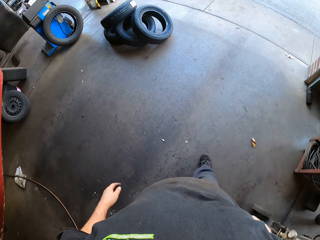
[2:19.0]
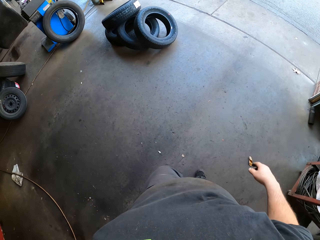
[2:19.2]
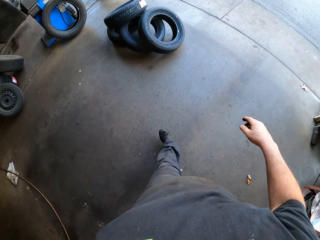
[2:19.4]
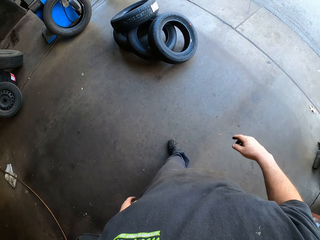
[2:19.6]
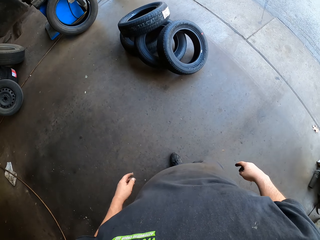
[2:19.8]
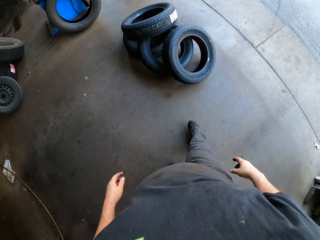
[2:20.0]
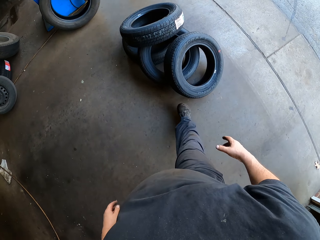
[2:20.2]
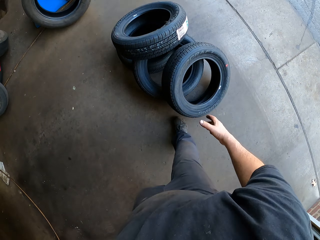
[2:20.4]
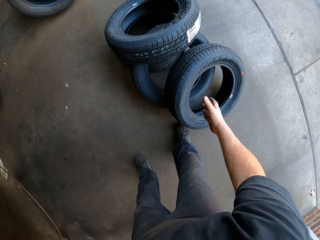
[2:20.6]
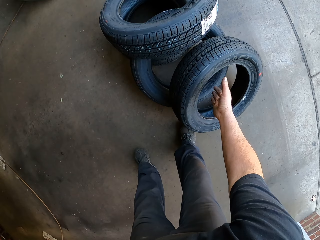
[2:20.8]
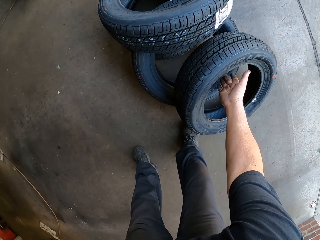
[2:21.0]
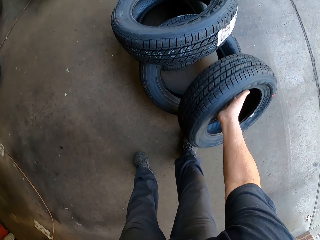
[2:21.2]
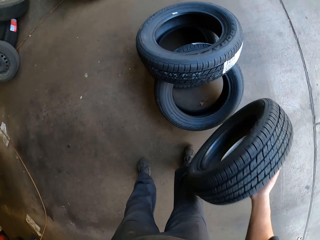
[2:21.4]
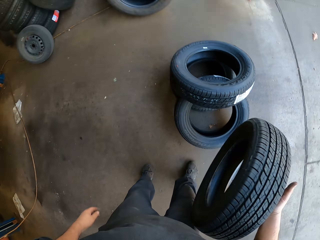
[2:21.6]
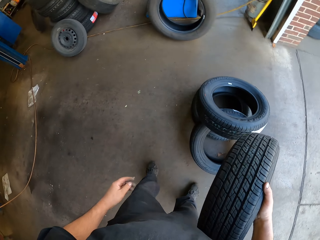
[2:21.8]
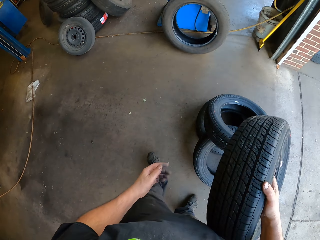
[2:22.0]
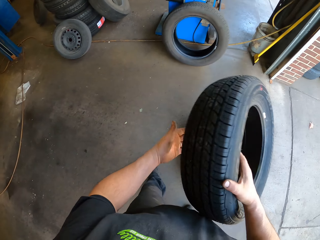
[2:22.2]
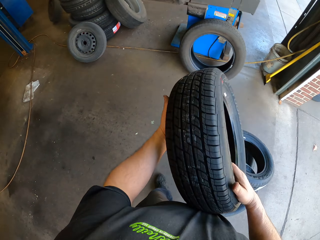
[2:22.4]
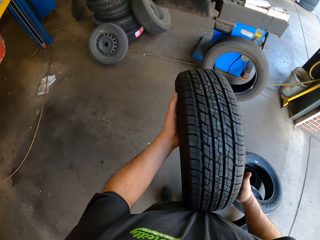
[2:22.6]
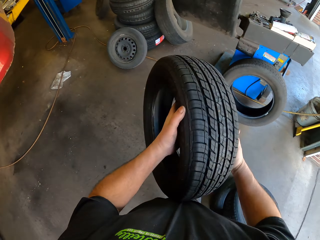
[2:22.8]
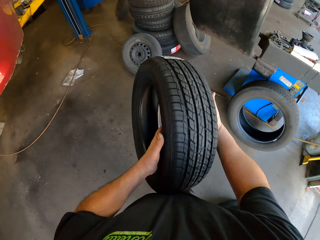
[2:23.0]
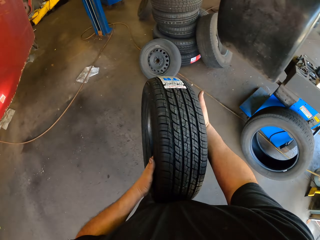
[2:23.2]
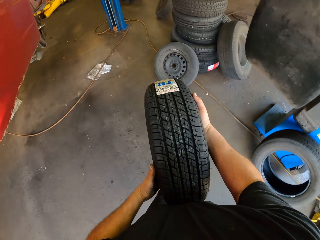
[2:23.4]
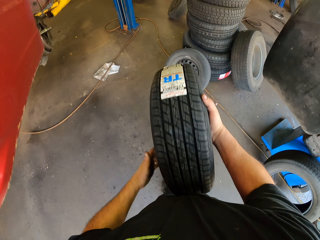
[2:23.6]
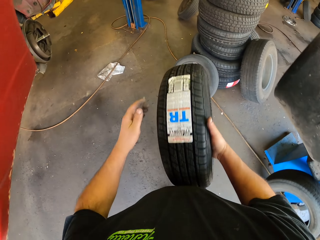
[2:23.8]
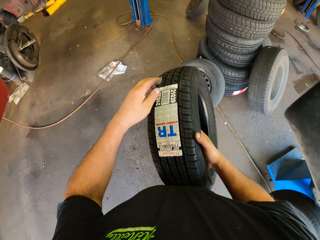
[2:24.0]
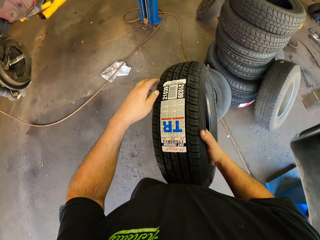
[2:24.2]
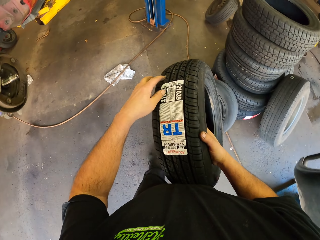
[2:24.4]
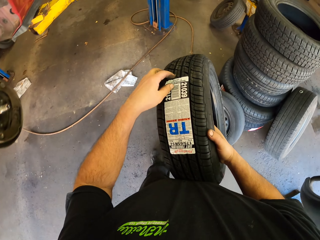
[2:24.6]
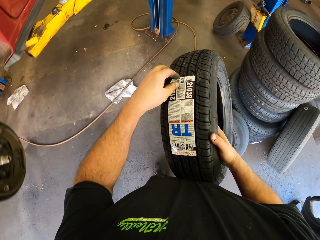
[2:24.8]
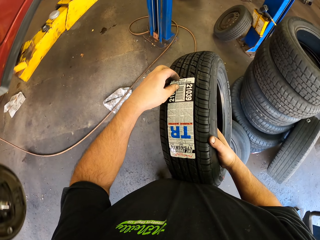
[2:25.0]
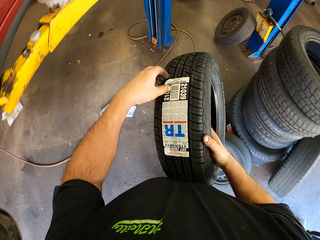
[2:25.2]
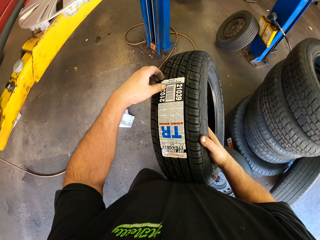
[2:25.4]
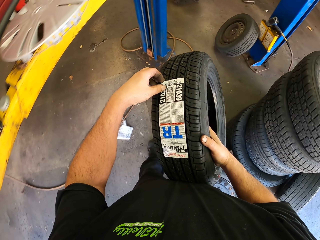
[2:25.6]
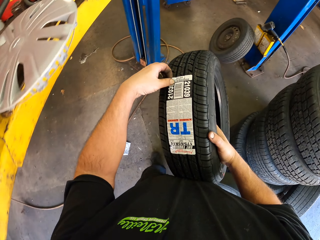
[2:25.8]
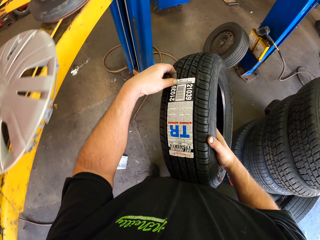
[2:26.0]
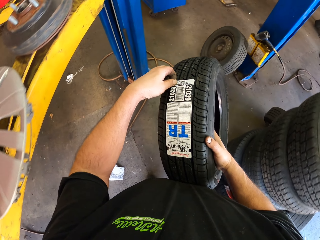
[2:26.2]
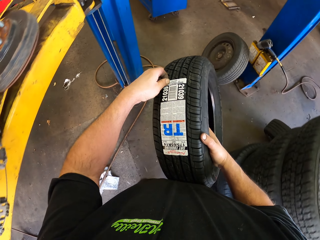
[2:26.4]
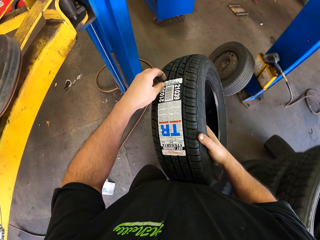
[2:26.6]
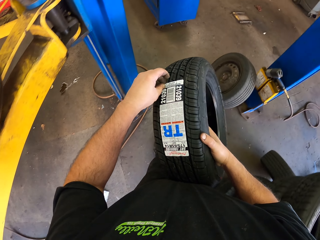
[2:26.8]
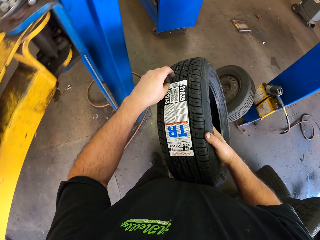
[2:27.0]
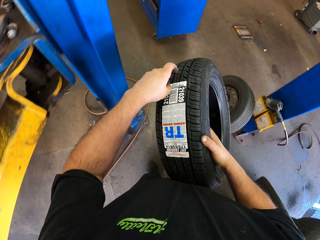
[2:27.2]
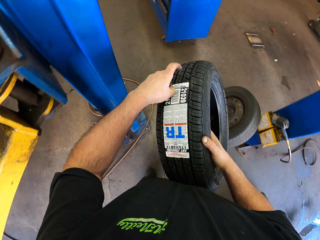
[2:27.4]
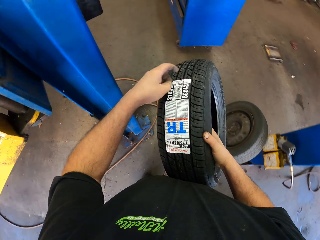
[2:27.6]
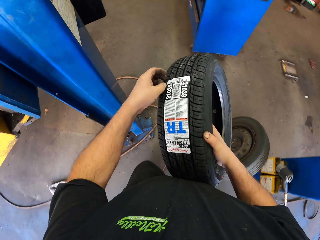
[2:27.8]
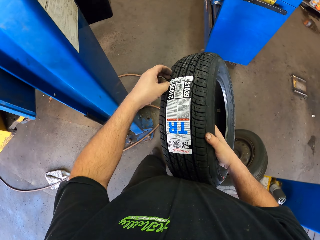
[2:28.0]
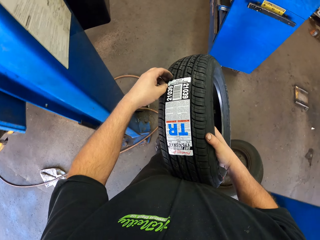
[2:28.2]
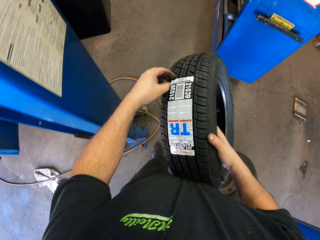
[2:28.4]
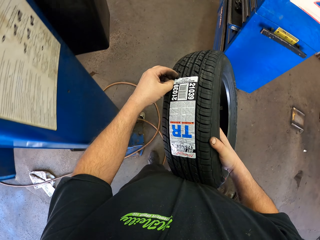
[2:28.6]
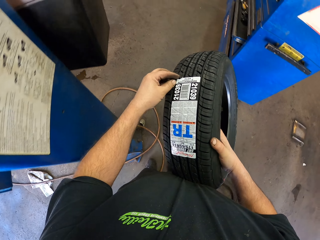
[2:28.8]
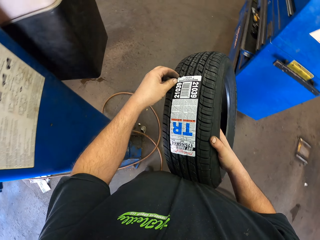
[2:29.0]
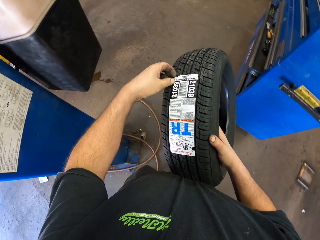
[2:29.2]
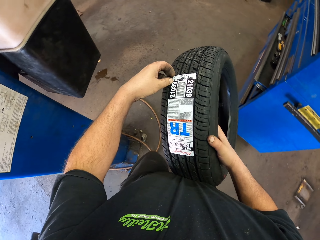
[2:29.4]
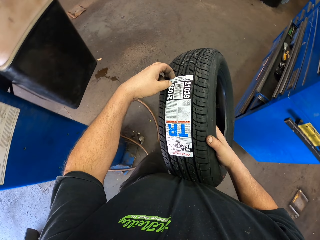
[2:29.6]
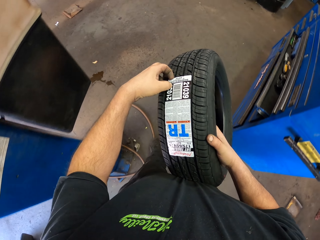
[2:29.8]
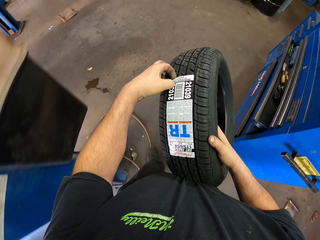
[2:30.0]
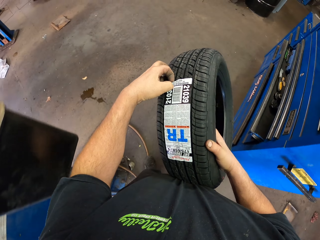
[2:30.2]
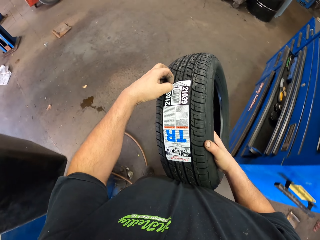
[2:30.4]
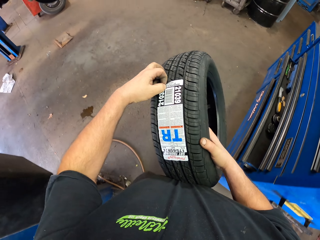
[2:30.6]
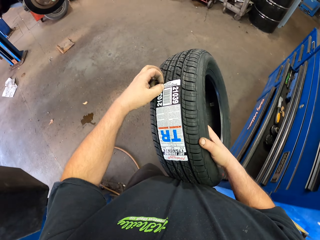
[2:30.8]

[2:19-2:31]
The camera wearer picks up the tire. They rotate the tire. They walk across the garage. They remove the paper from the tire.

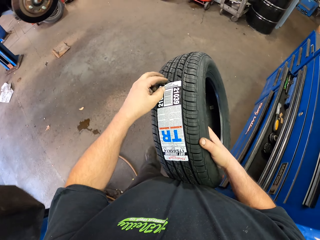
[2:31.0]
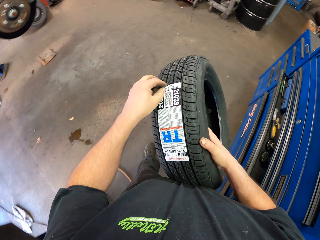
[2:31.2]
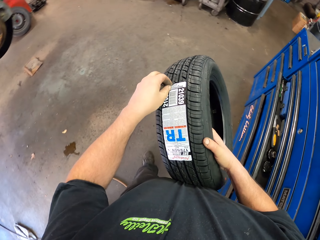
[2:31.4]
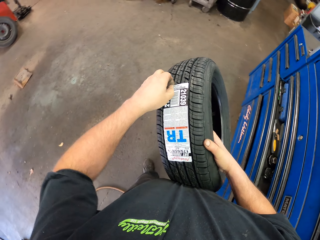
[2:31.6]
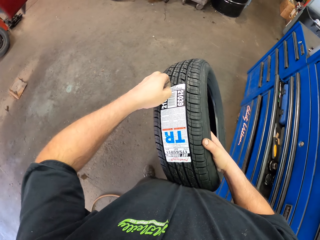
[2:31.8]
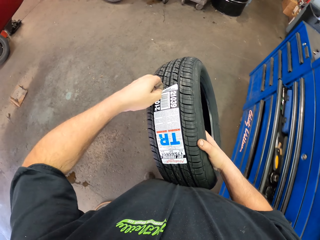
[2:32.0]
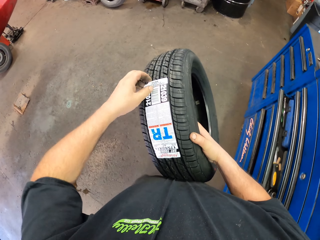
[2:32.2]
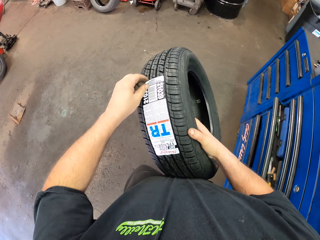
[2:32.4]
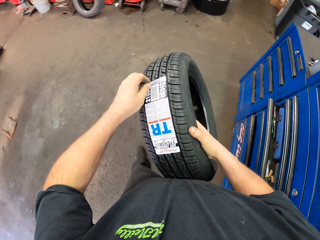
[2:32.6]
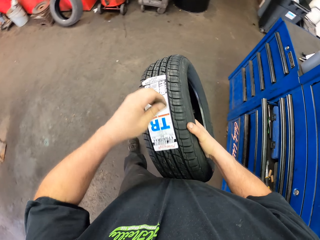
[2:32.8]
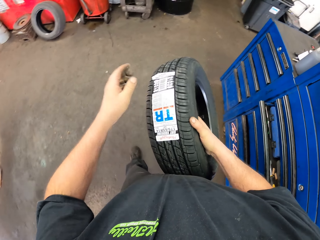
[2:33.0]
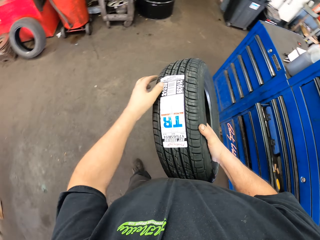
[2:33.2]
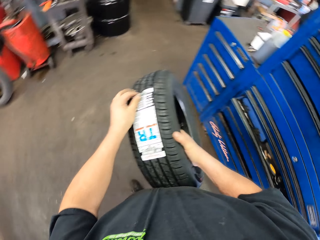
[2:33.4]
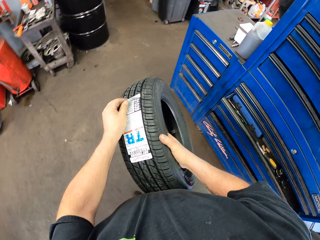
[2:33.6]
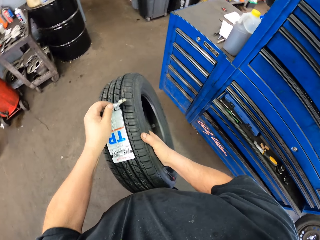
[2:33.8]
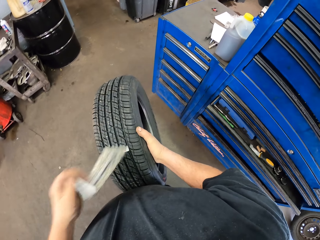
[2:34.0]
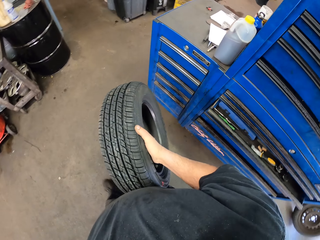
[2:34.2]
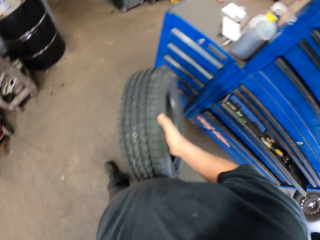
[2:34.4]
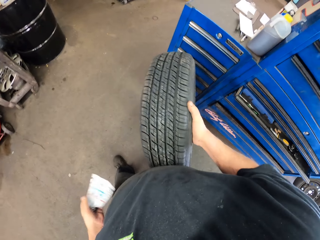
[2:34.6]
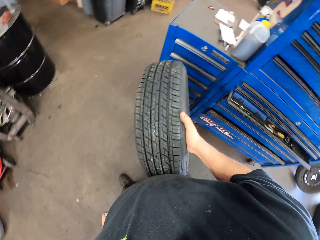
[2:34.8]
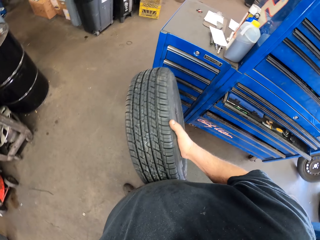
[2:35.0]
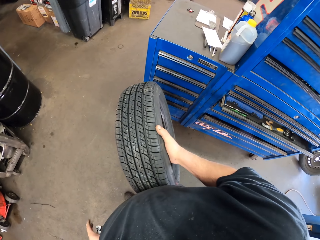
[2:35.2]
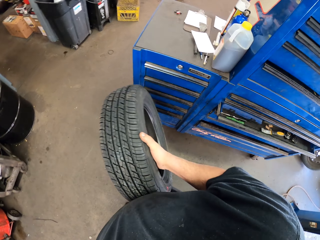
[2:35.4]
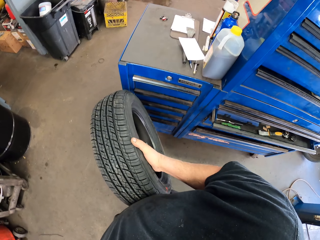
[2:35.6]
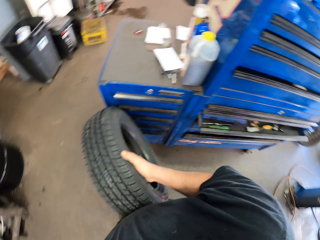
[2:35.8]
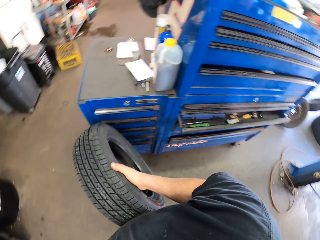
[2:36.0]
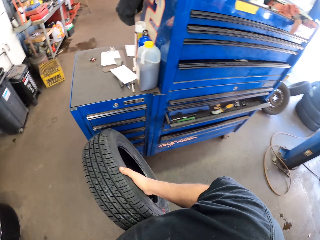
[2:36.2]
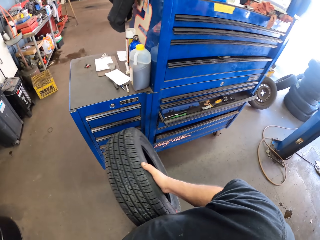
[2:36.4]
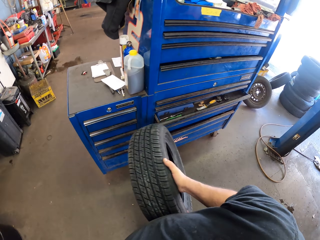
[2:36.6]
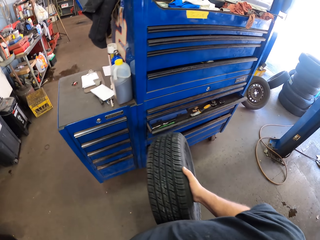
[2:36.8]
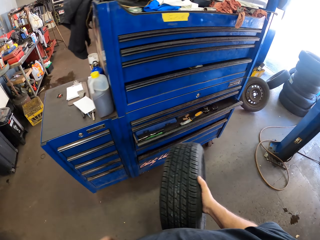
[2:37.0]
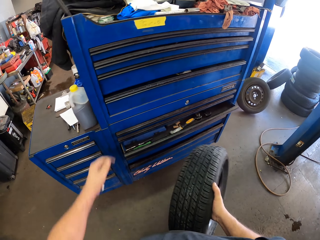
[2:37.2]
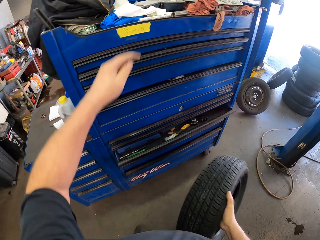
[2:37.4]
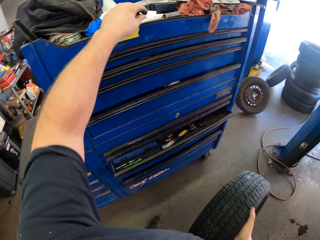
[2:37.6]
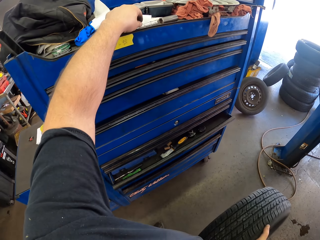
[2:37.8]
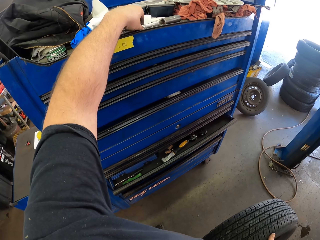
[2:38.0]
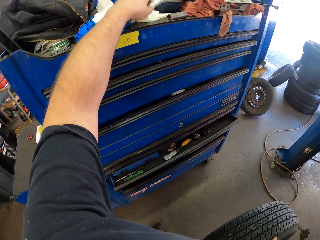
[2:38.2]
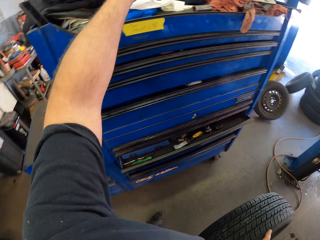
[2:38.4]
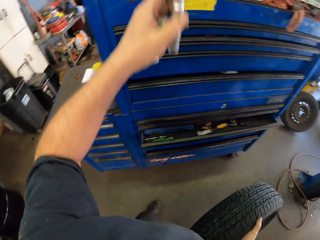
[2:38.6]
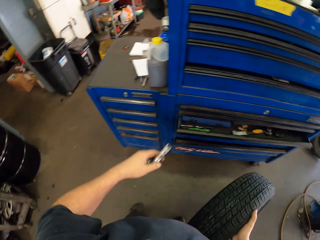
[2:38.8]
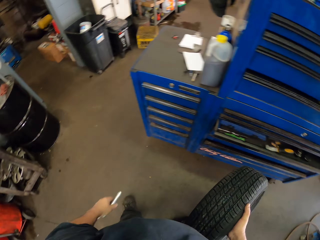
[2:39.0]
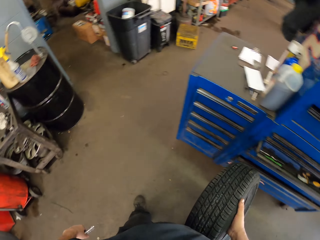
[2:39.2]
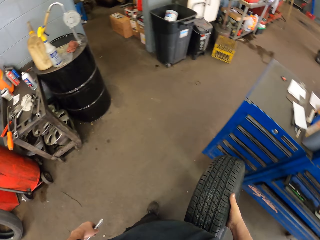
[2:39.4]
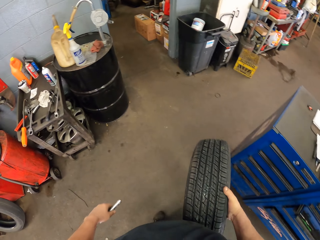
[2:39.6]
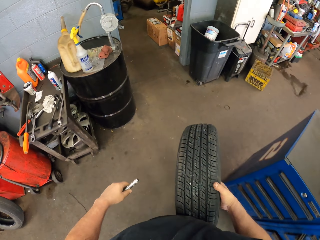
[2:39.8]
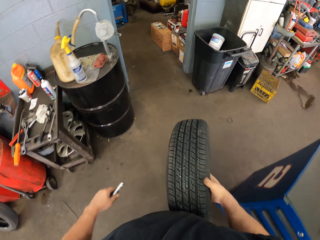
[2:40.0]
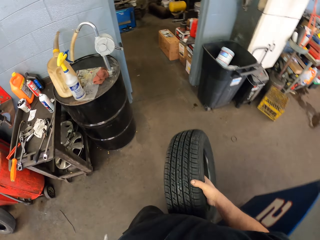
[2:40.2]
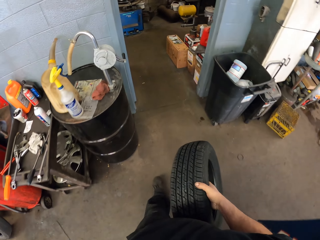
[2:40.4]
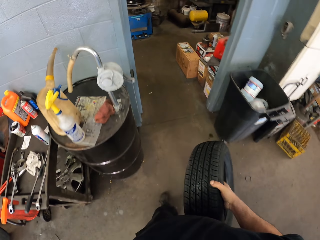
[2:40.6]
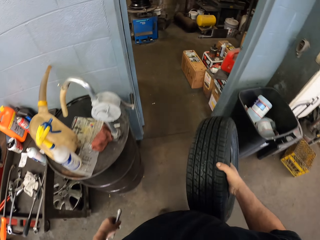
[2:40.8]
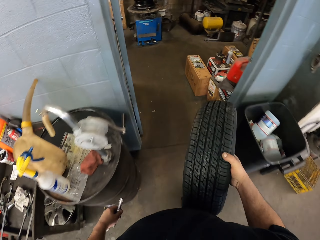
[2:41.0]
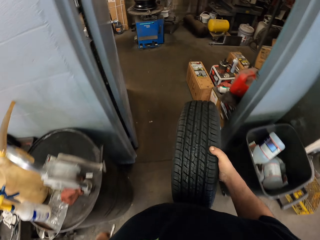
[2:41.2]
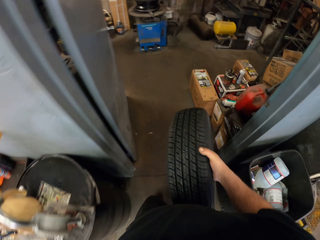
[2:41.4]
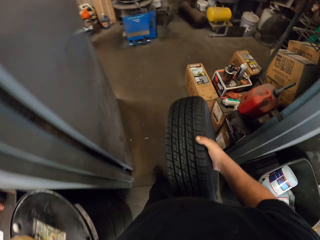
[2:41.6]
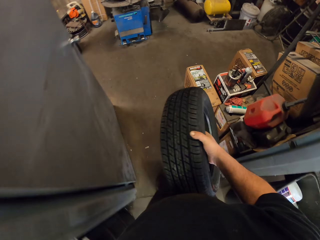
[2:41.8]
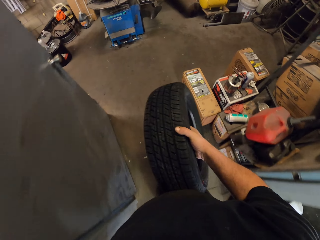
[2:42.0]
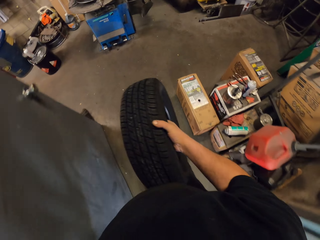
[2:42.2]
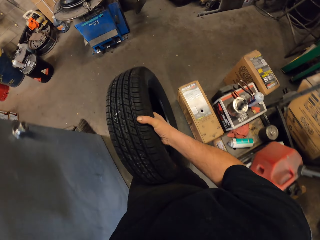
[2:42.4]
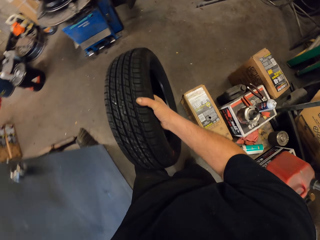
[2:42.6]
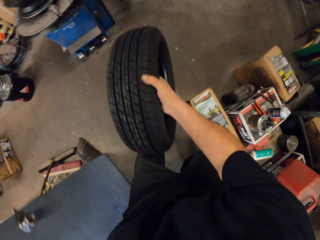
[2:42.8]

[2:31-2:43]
The camera wearer looks around. They pick up a torch. They walk across the garage.
